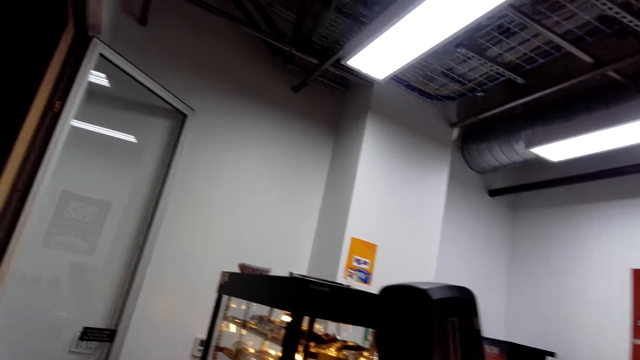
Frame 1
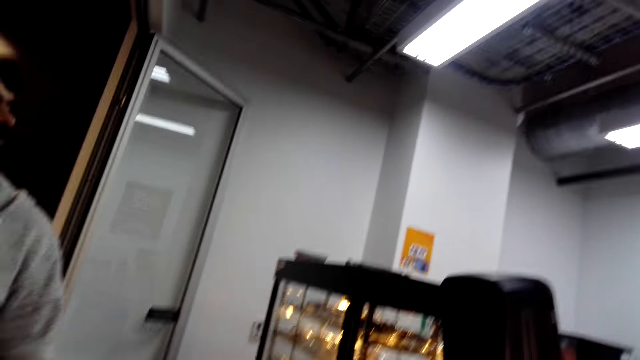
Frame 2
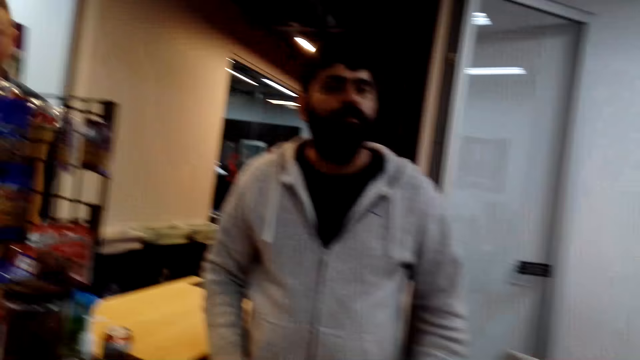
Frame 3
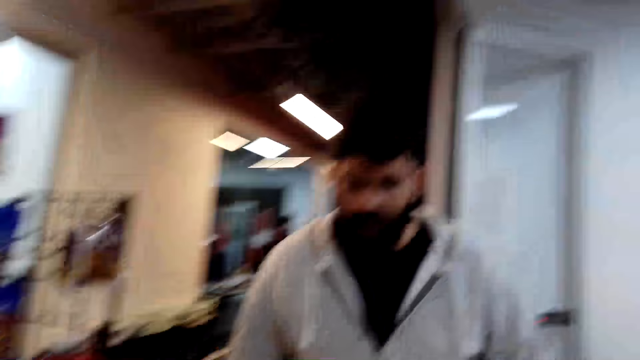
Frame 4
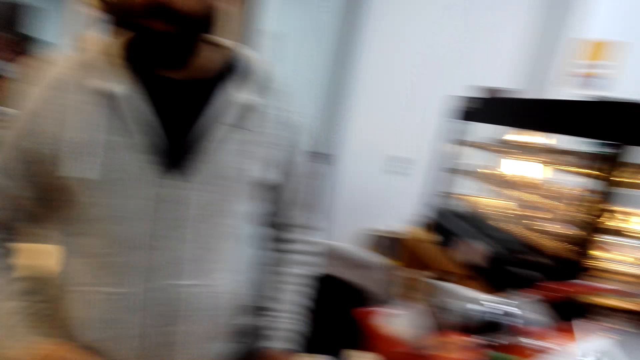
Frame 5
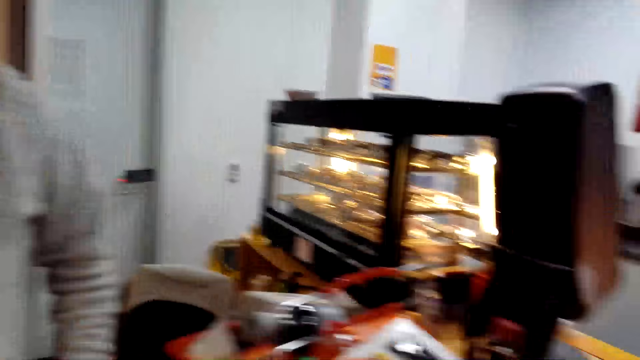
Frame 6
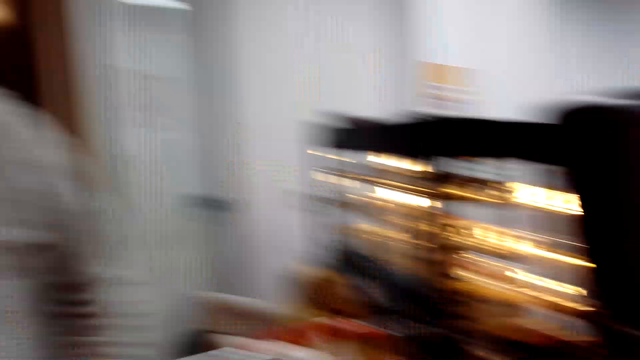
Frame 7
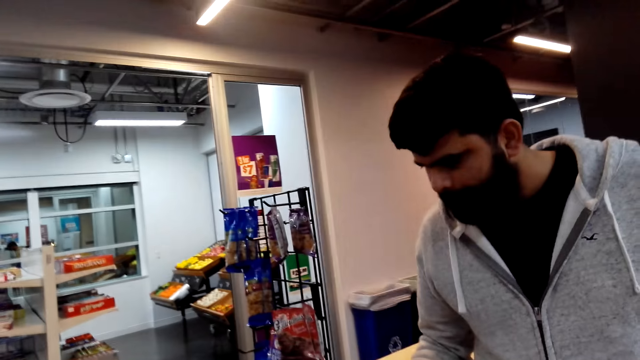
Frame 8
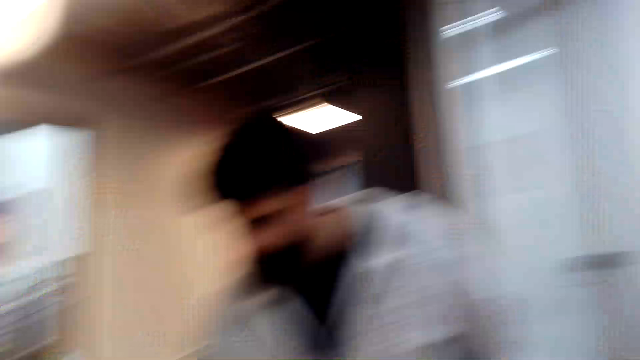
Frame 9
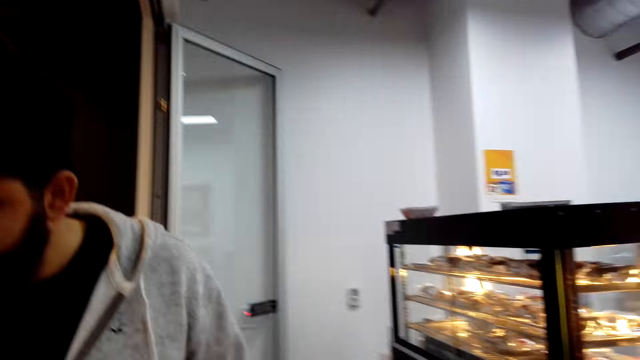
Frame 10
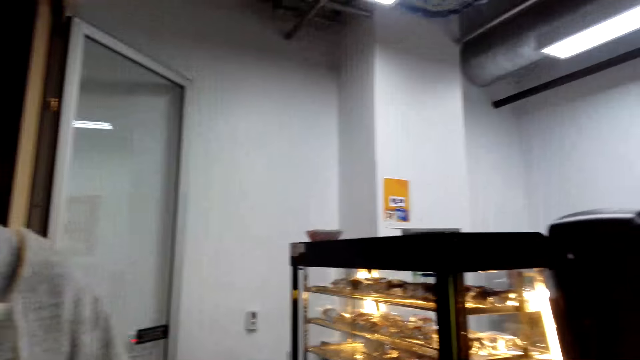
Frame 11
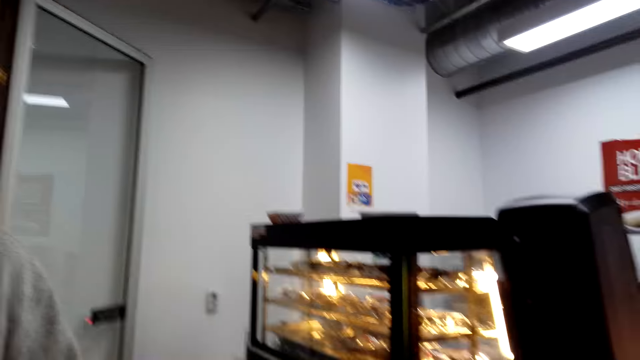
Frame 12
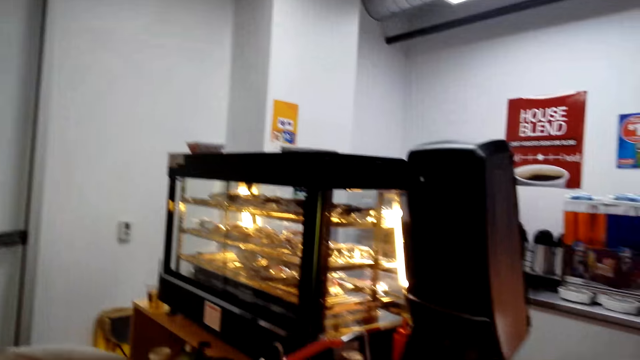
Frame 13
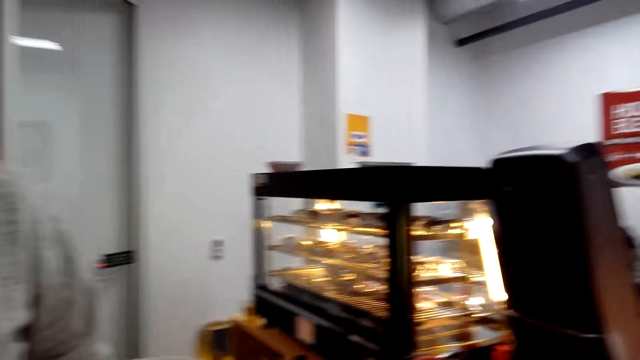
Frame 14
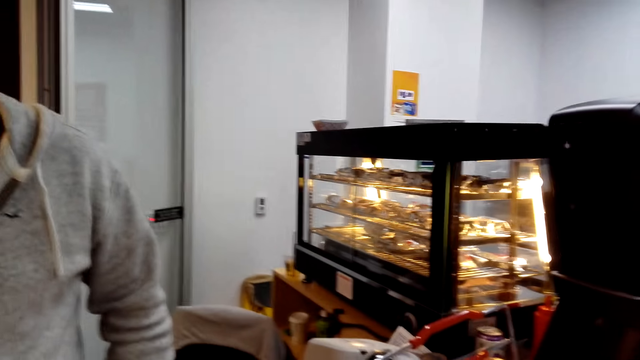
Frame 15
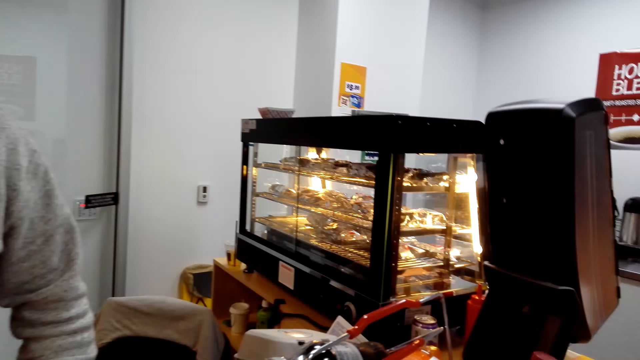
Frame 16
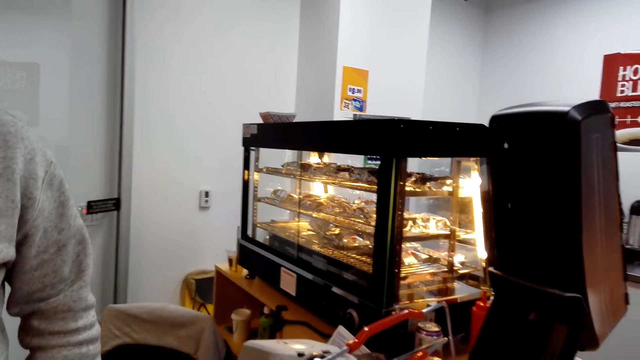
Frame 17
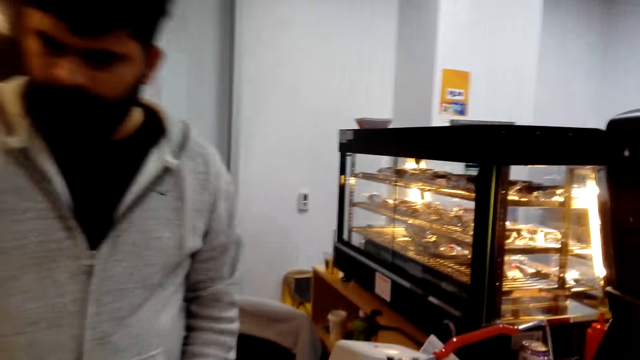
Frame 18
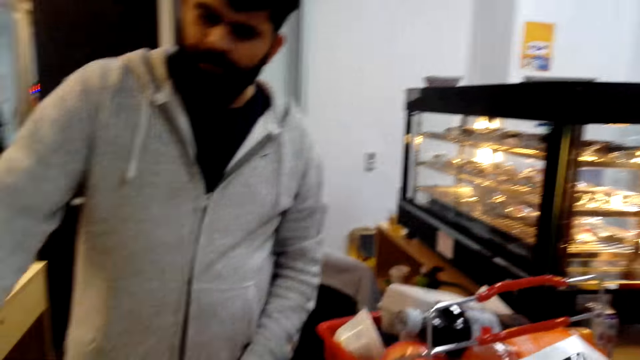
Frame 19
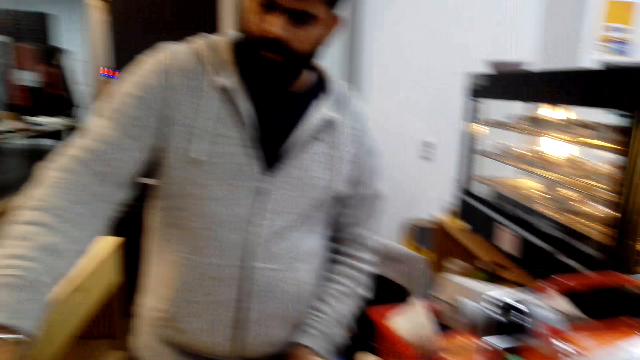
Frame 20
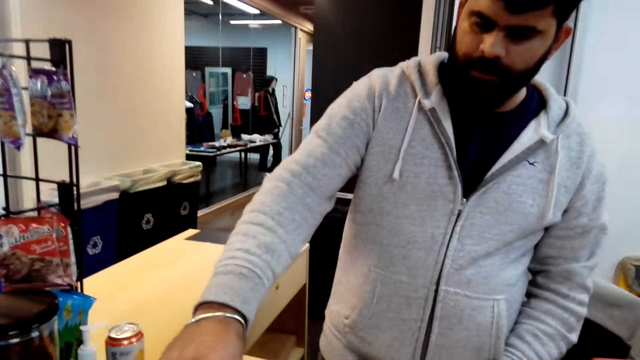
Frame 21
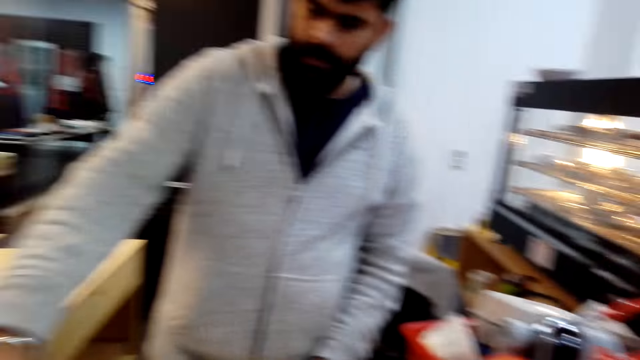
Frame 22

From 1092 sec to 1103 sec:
The camera wearer looks at a cashier.

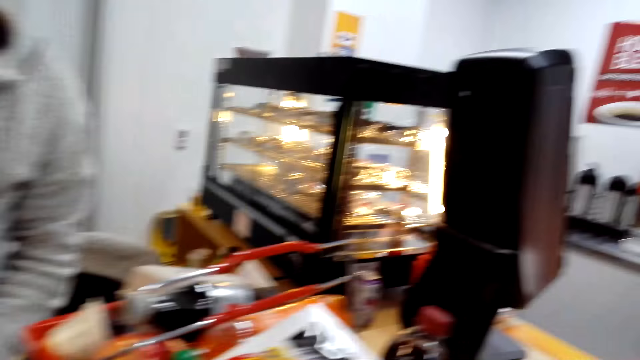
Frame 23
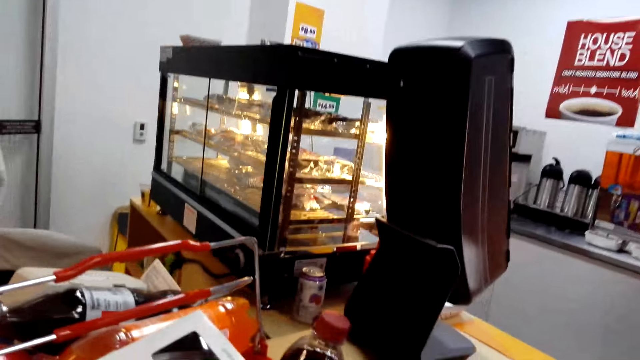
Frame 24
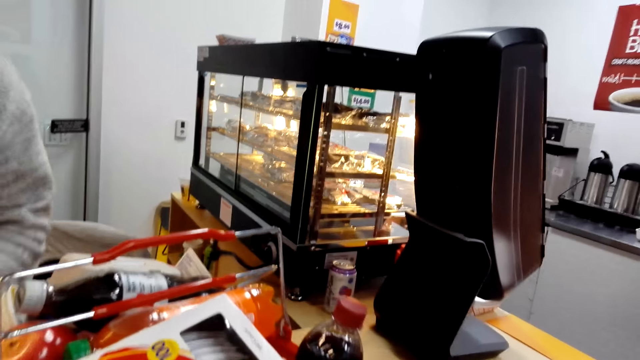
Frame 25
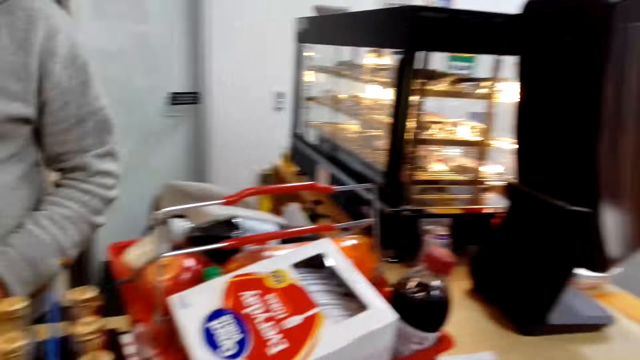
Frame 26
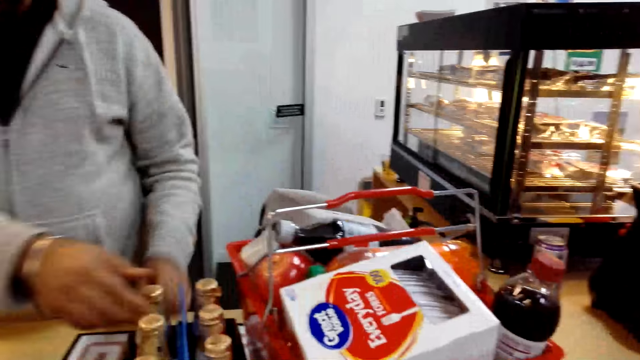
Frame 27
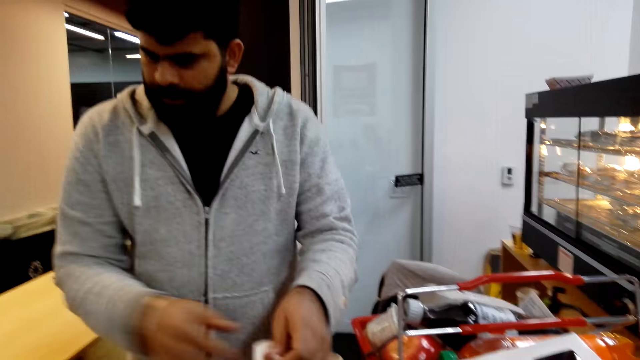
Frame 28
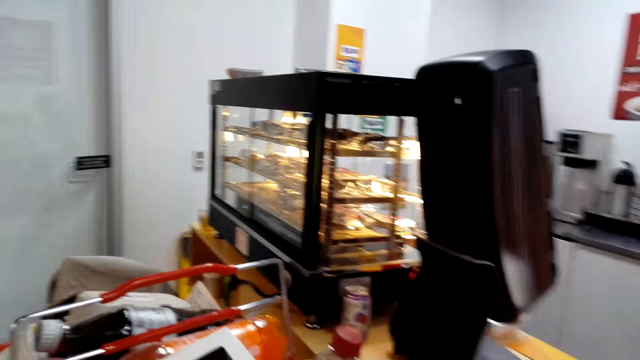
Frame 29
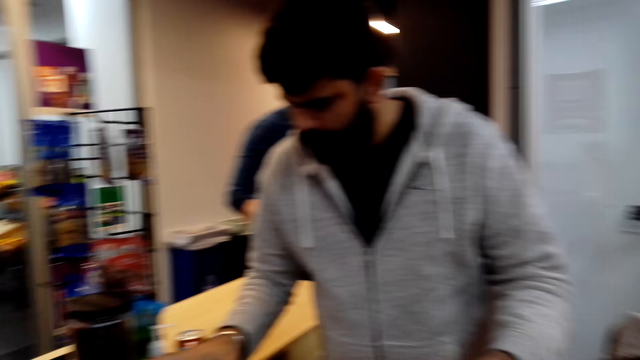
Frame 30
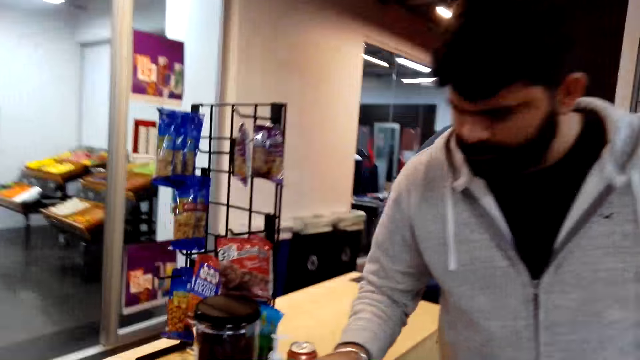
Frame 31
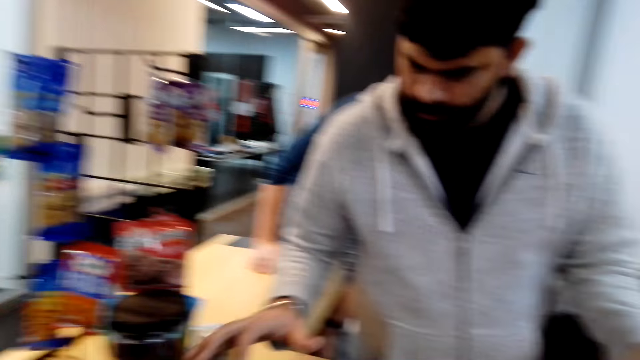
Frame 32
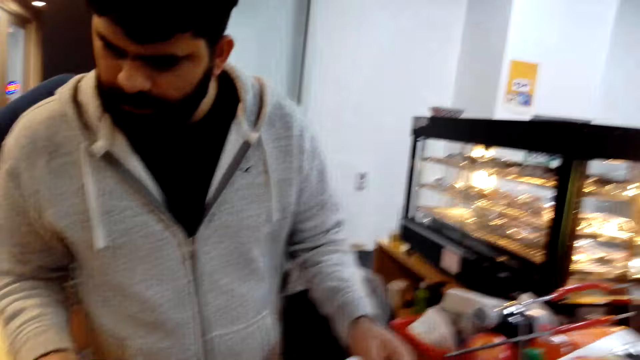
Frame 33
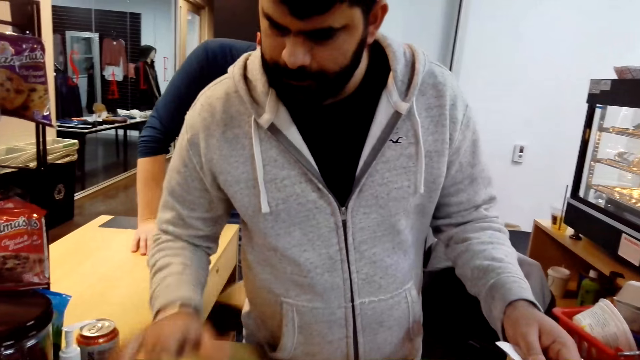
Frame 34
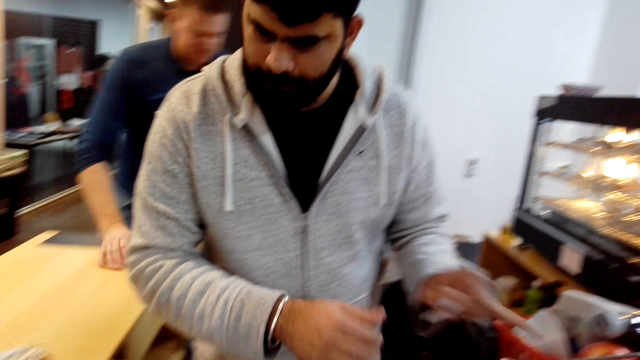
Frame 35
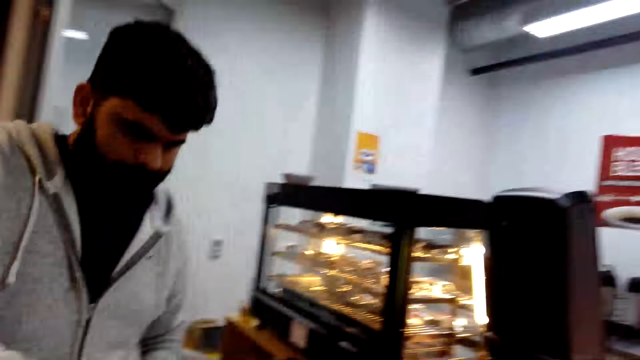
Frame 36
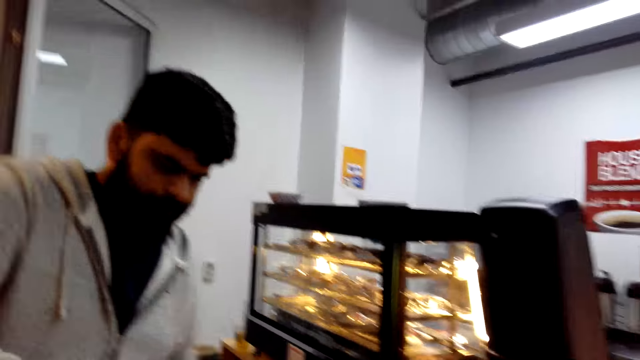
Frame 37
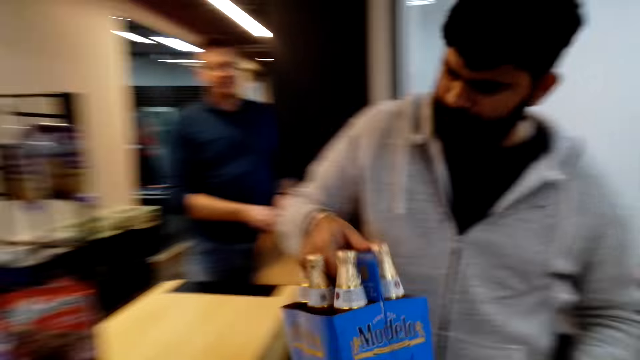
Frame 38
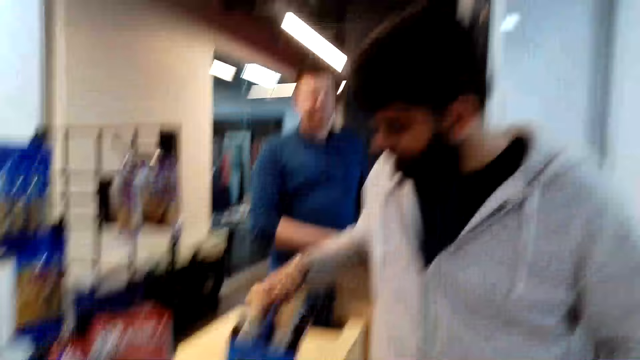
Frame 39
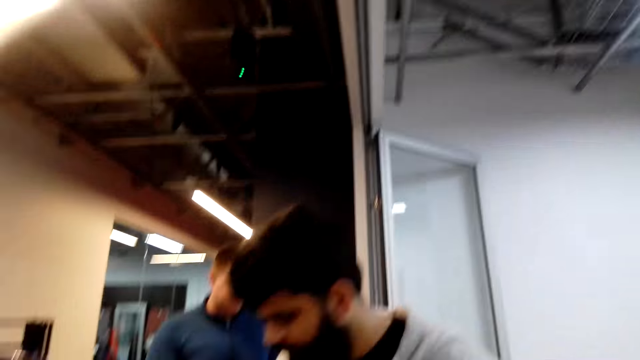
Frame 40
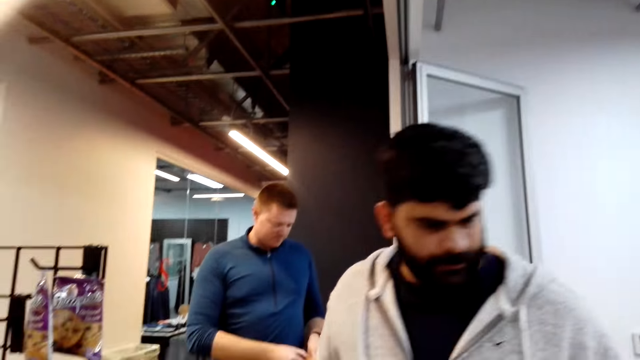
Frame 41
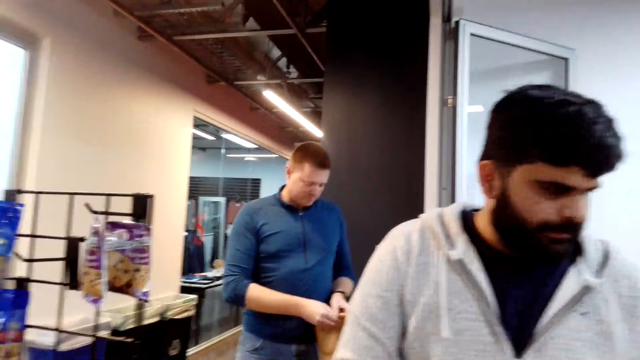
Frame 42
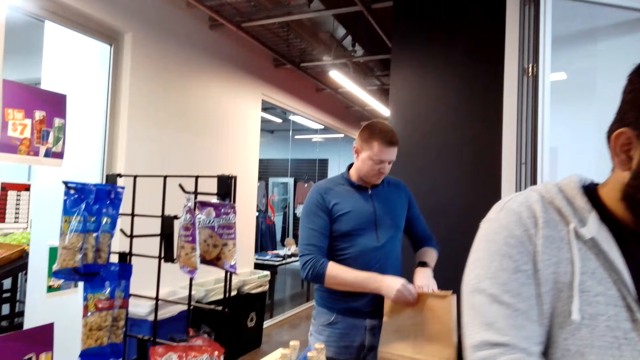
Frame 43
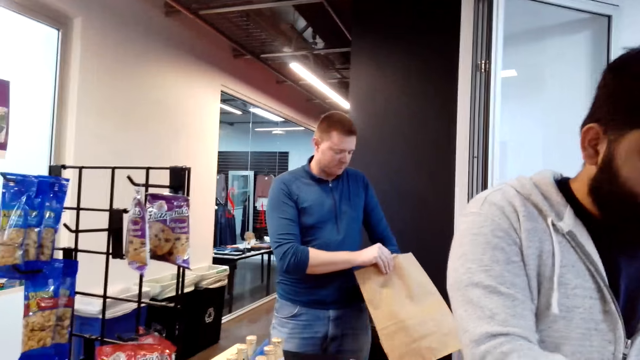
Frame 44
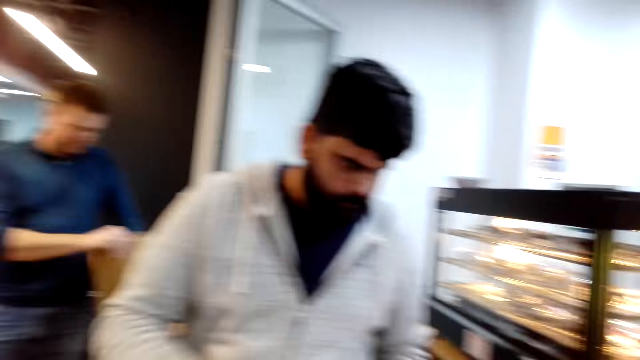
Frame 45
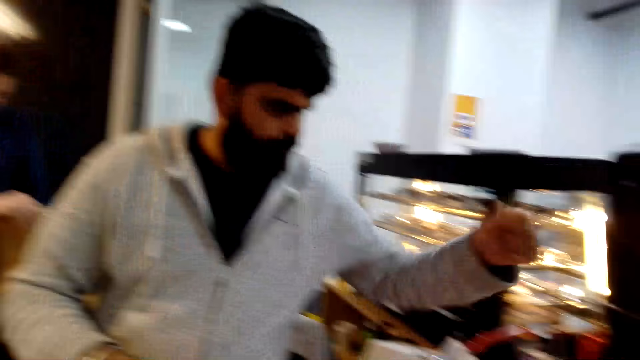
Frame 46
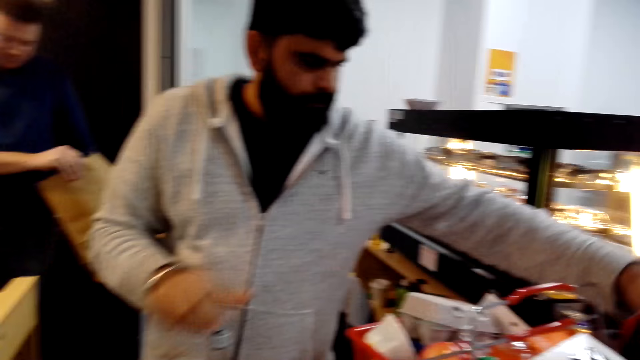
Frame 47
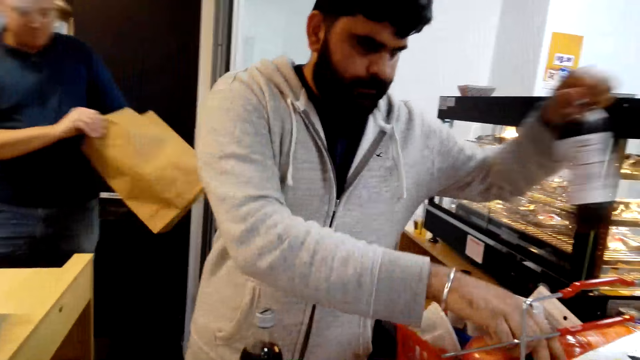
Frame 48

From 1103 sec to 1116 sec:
A man moves items in the counter. A male sells the items to the camera wearer at the counter. Another man opens a paper bag.
